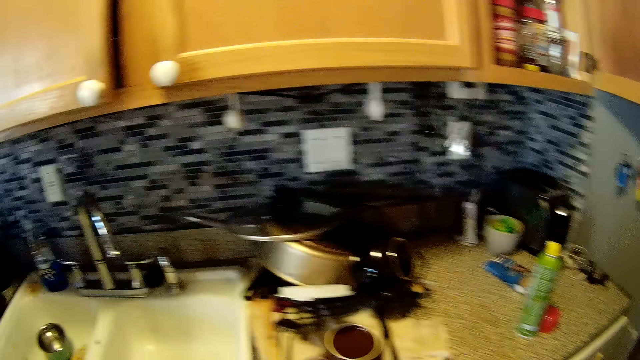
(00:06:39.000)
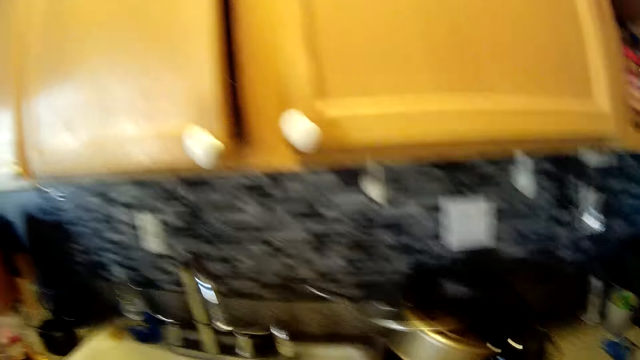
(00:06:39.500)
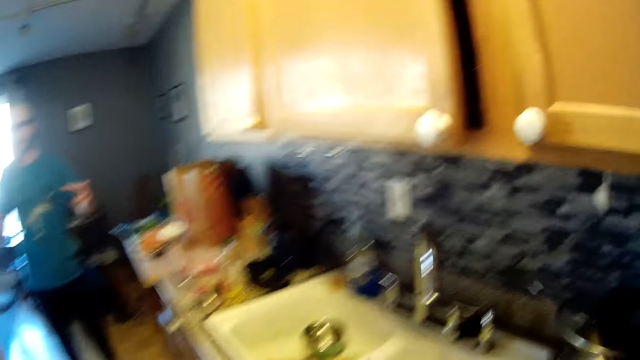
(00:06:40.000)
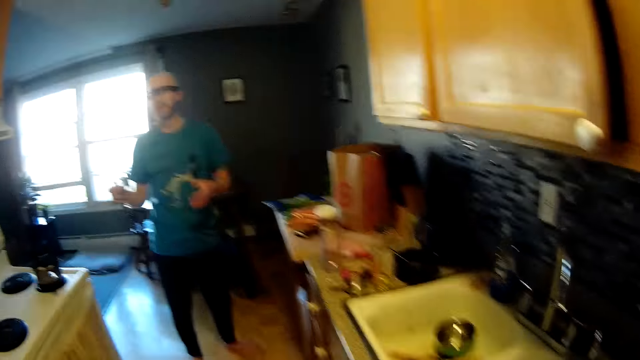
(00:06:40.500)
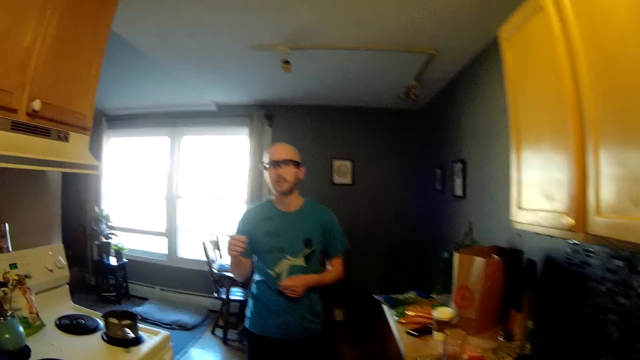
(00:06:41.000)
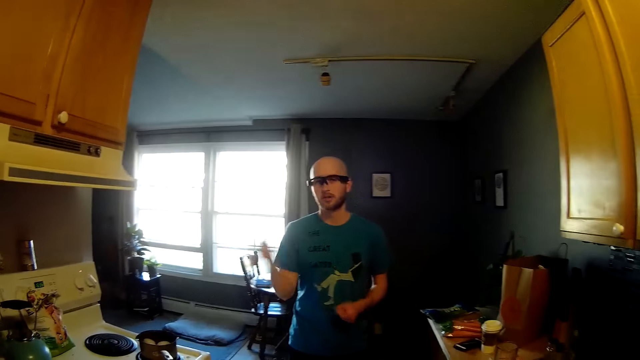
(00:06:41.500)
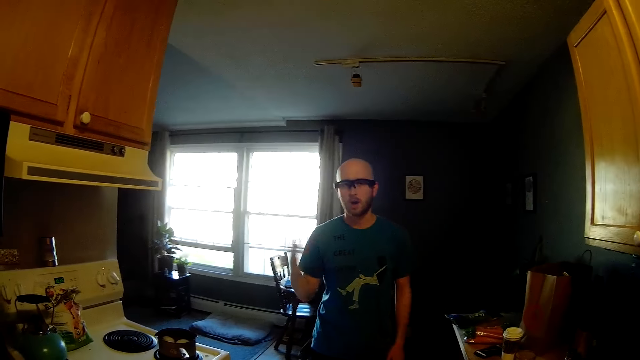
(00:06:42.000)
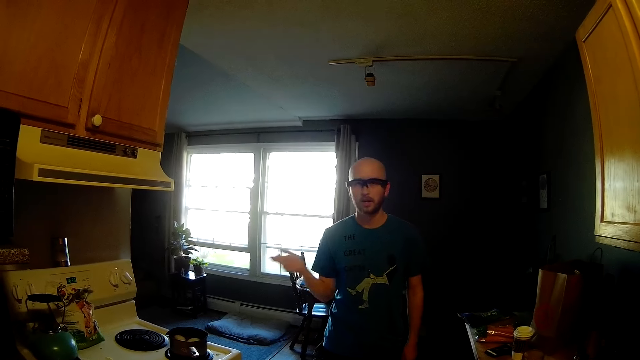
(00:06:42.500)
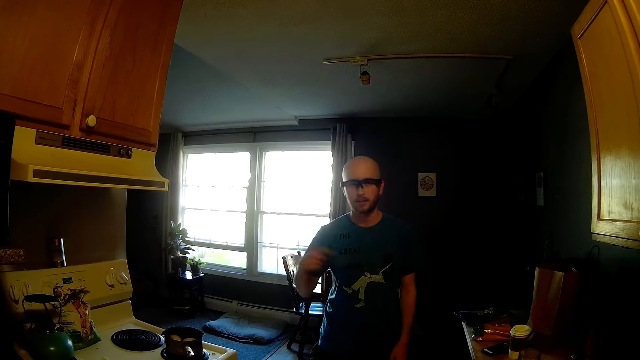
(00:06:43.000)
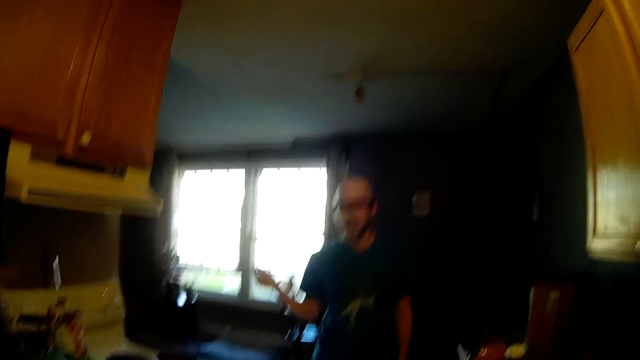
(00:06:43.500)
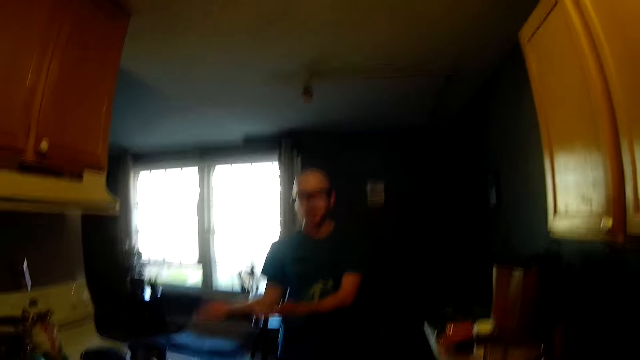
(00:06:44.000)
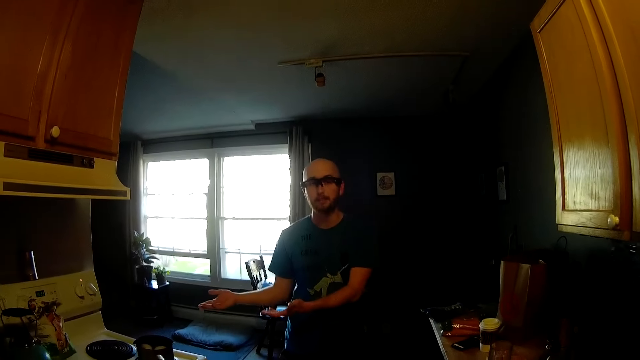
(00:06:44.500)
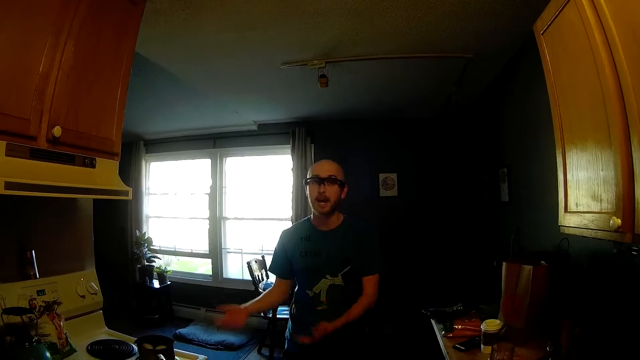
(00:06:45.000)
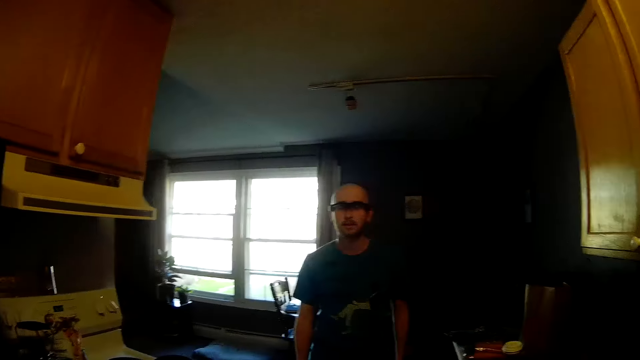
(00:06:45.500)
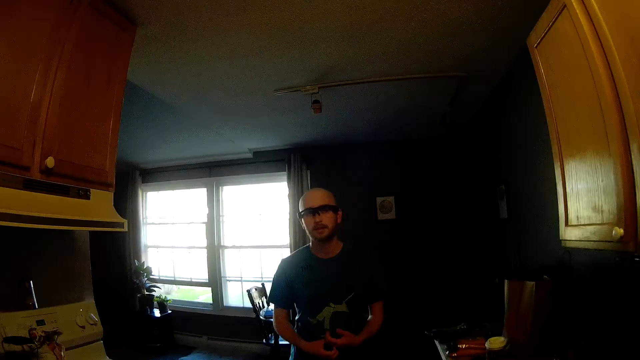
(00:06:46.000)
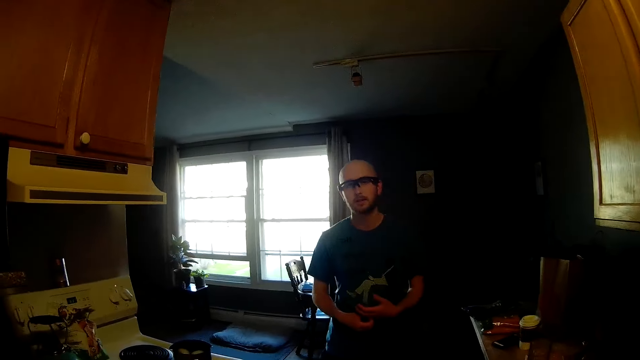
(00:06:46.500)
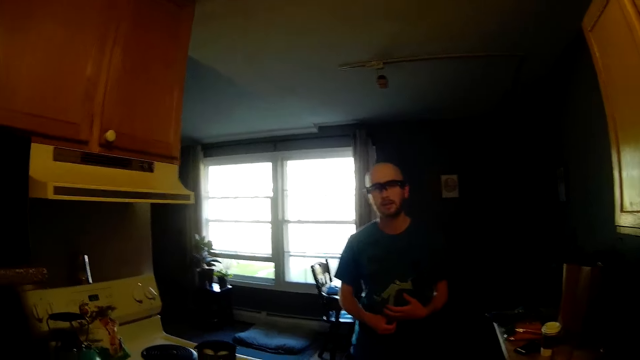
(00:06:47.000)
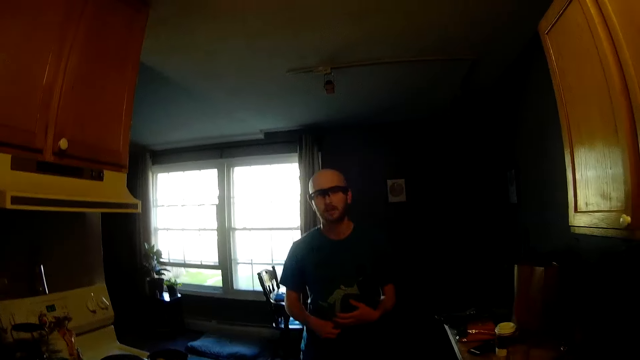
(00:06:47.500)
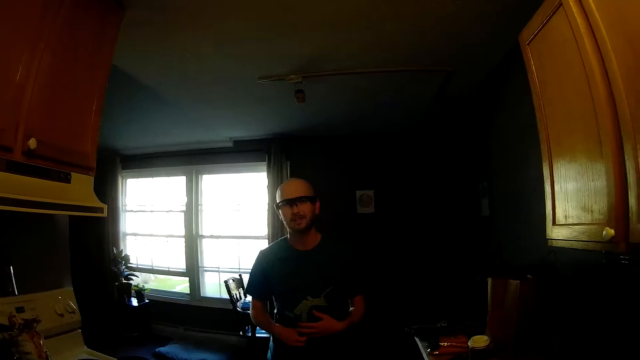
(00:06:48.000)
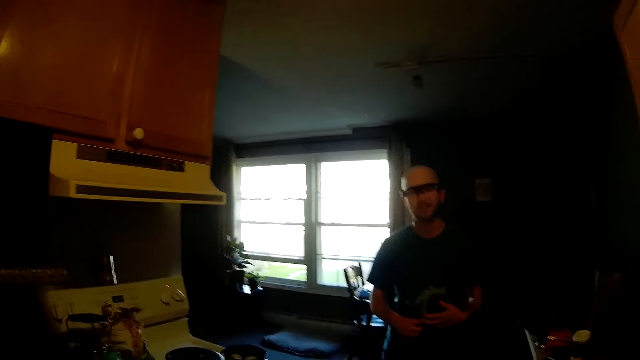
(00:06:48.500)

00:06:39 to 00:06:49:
The camera wearer converses with the man.

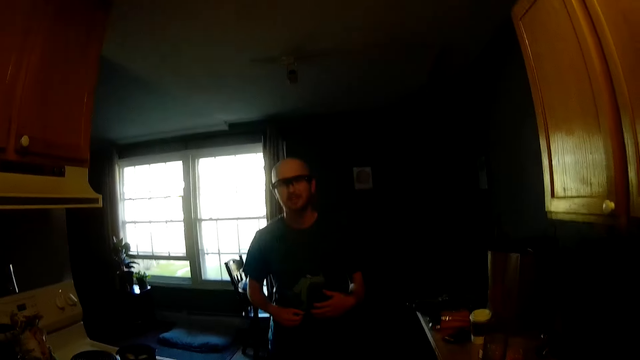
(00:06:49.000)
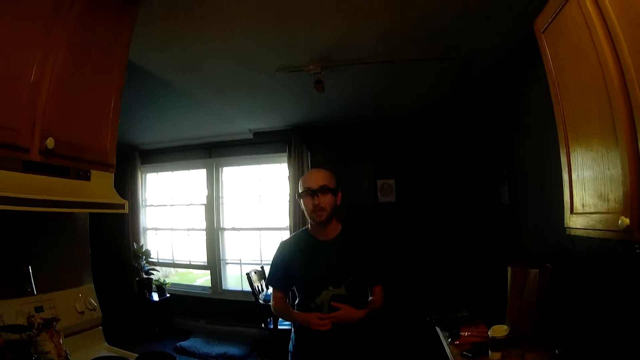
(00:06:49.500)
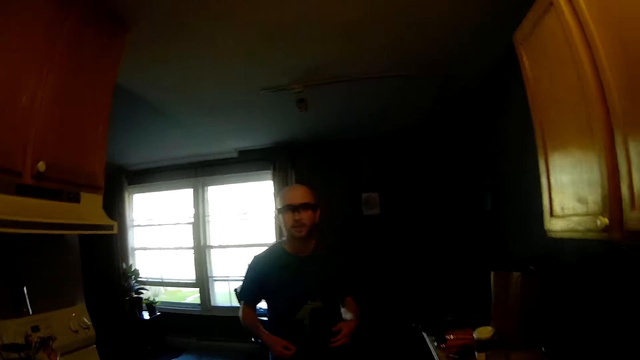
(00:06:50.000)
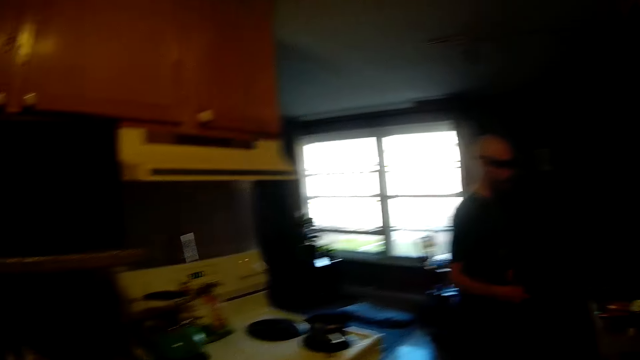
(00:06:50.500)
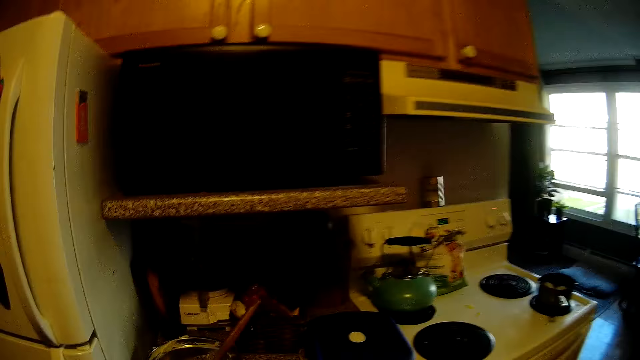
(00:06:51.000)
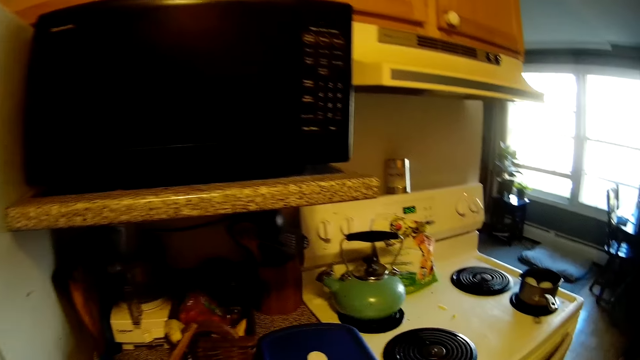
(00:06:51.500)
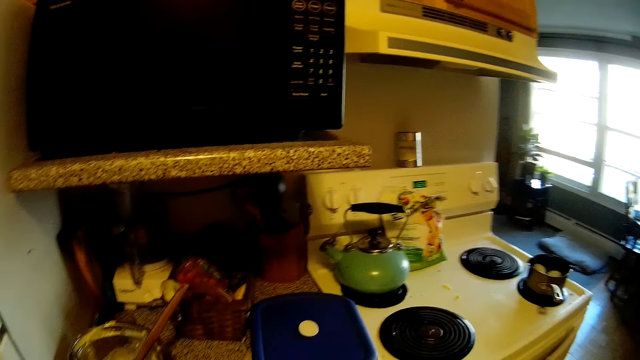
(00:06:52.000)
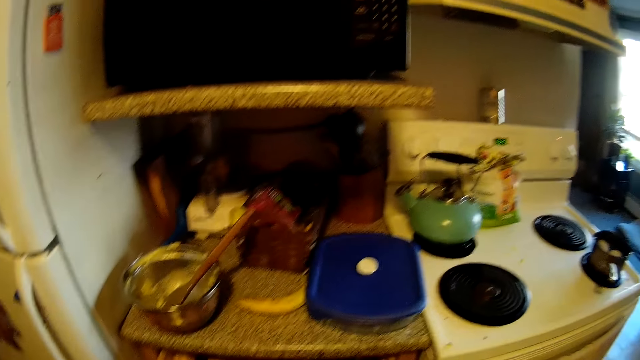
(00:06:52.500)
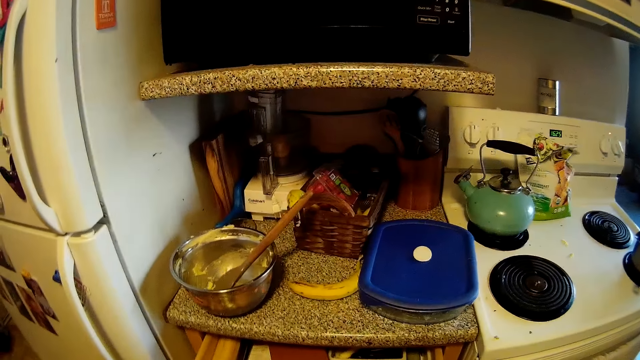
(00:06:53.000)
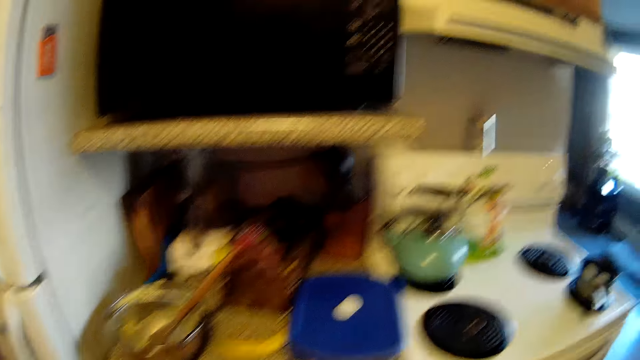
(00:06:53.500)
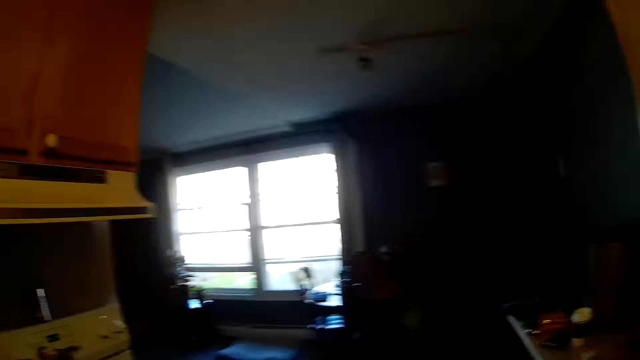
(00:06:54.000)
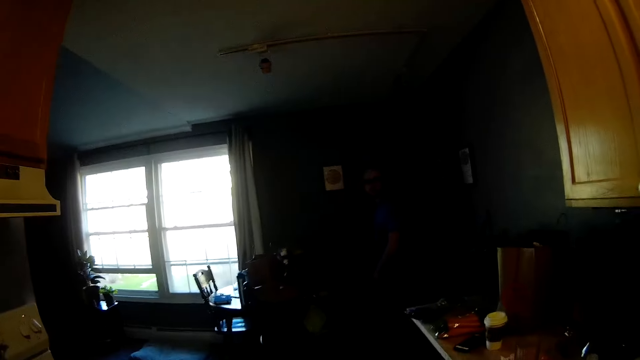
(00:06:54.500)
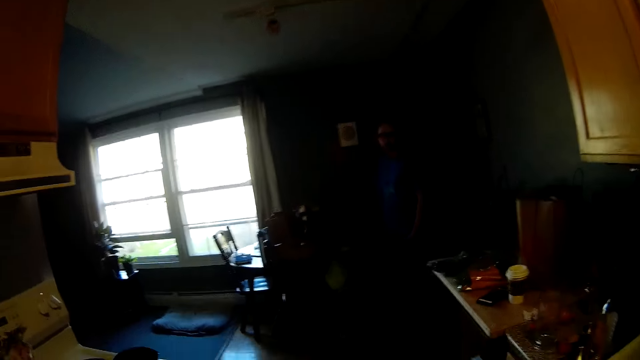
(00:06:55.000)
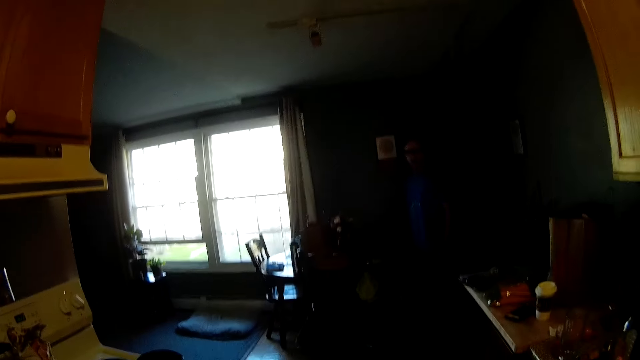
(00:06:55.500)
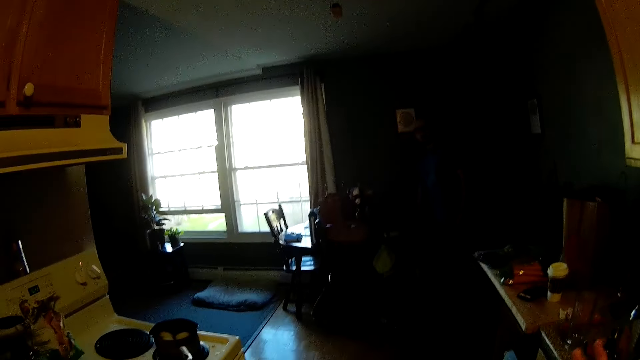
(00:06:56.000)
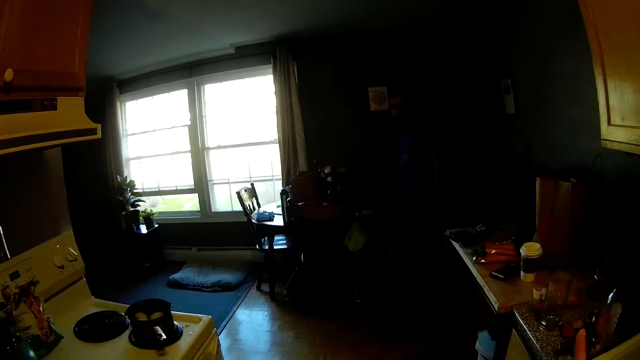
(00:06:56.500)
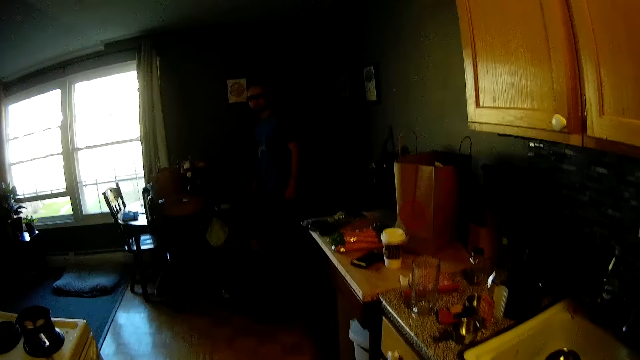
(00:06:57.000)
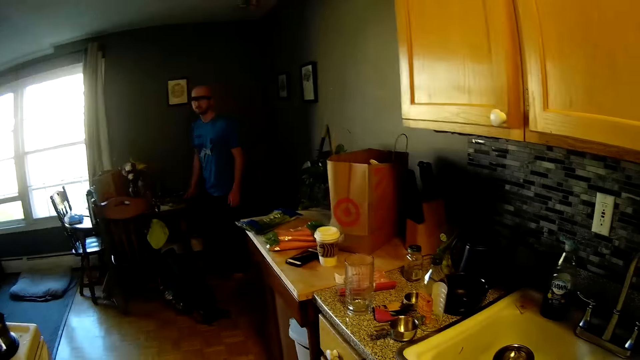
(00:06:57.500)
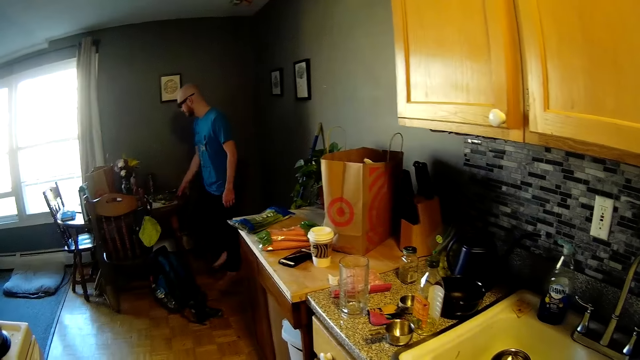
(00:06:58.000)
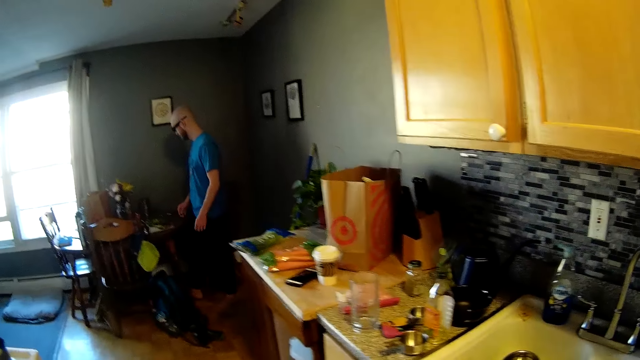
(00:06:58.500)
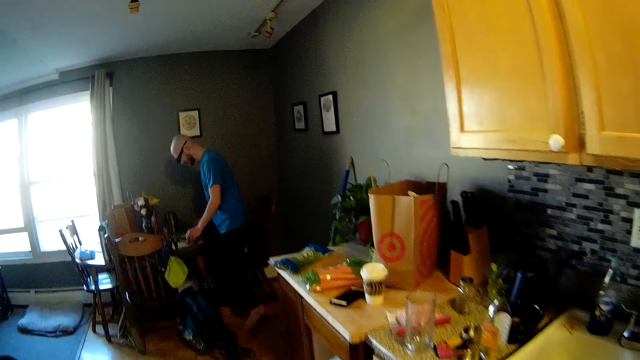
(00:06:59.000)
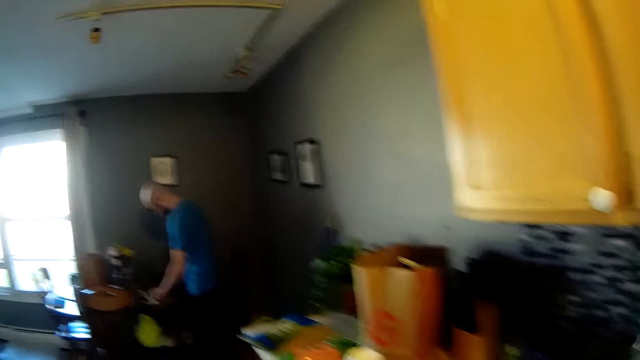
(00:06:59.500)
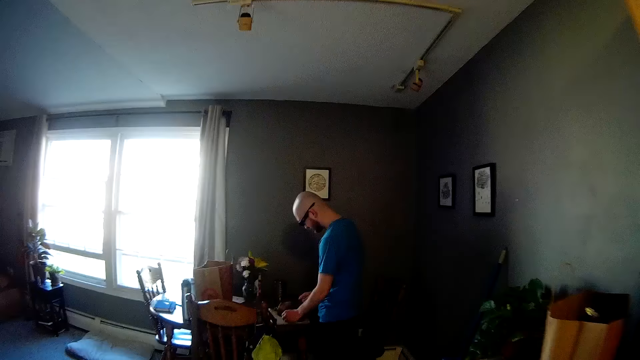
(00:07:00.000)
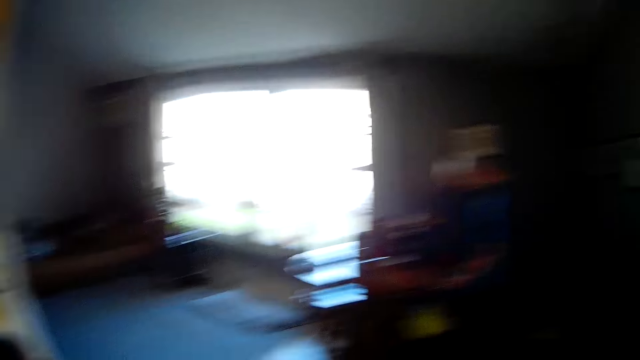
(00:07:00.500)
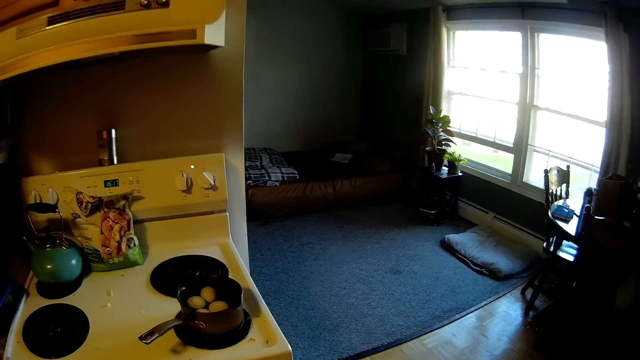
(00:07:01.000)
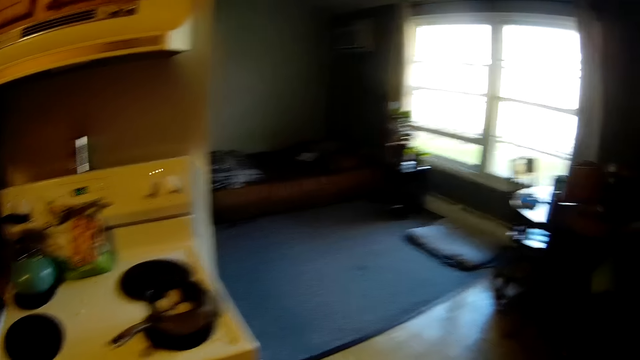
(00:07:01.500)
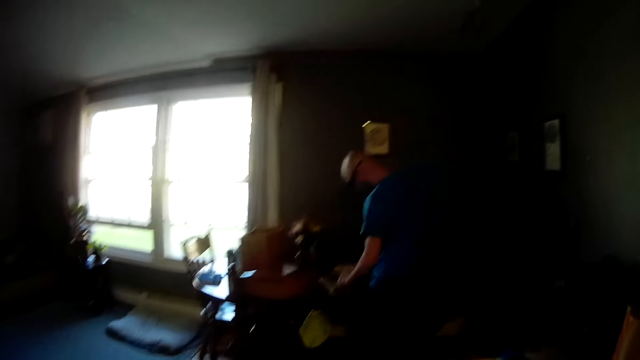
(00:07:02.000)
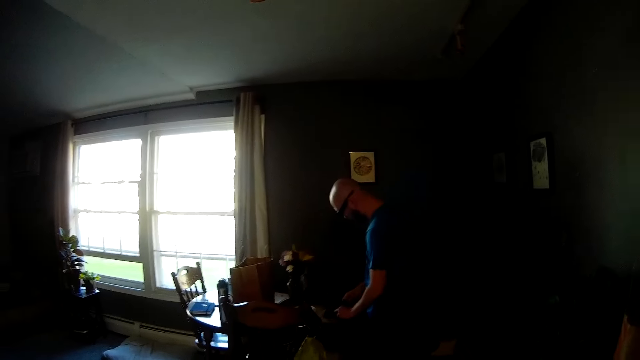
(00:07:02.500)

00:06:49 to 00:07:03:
The camera wearer looks around the house. The man picks up the cleaver from a table with his right hand, holds a knife, and chops the green onion with the cleaver in his right hand.
